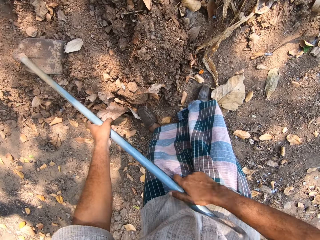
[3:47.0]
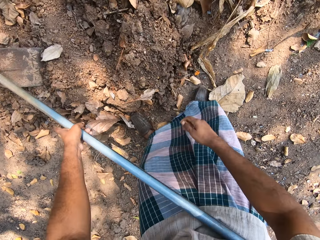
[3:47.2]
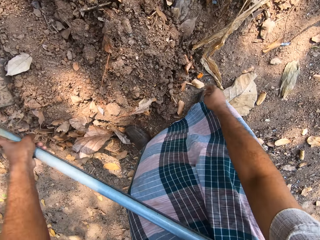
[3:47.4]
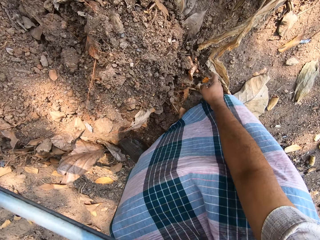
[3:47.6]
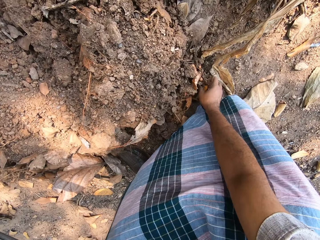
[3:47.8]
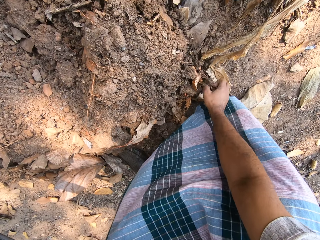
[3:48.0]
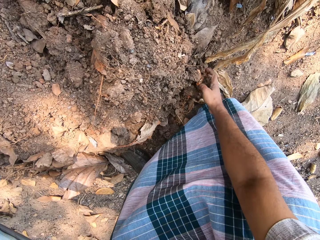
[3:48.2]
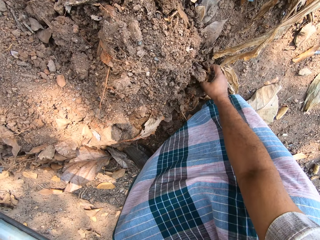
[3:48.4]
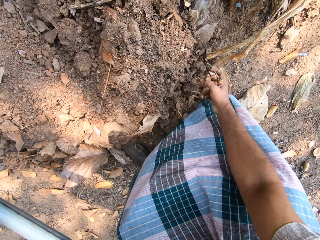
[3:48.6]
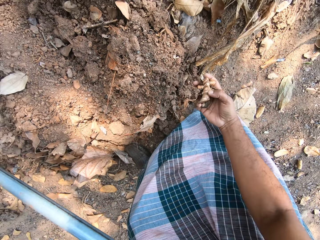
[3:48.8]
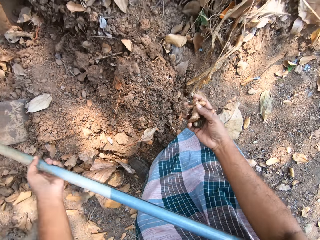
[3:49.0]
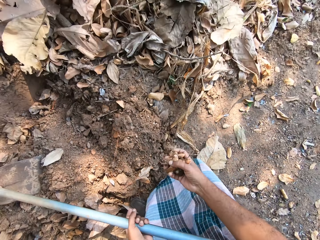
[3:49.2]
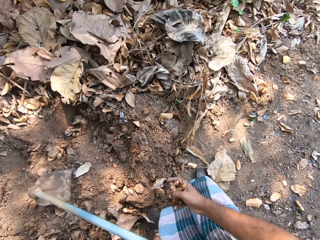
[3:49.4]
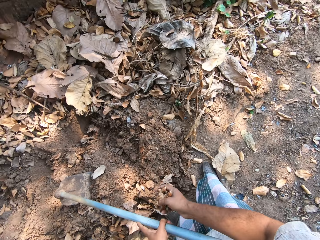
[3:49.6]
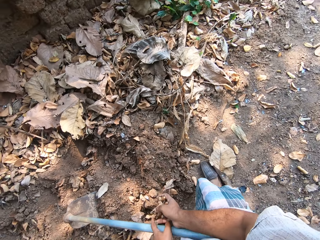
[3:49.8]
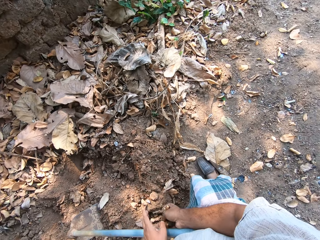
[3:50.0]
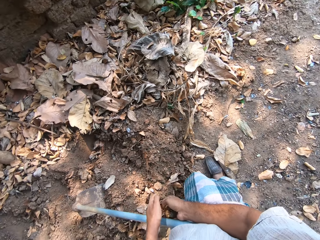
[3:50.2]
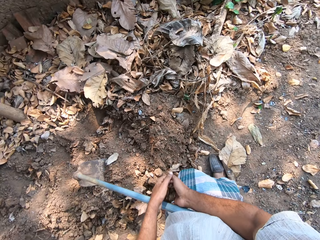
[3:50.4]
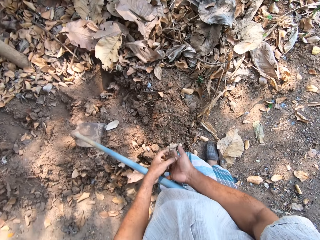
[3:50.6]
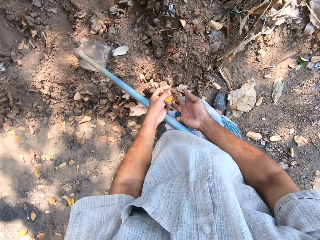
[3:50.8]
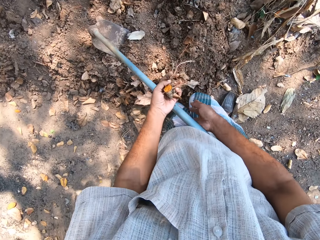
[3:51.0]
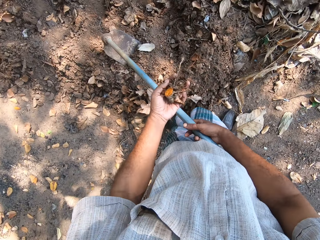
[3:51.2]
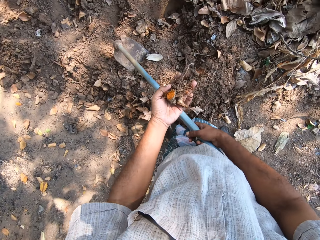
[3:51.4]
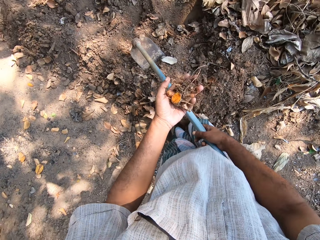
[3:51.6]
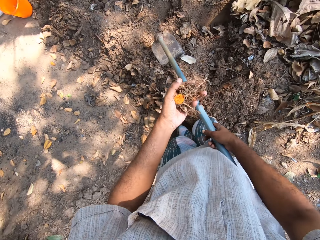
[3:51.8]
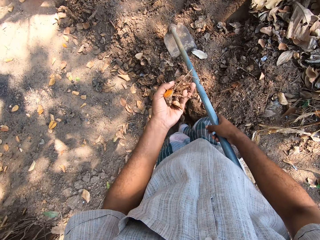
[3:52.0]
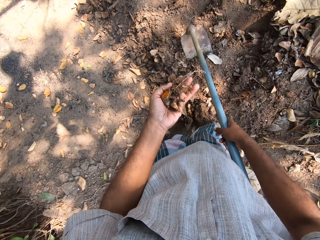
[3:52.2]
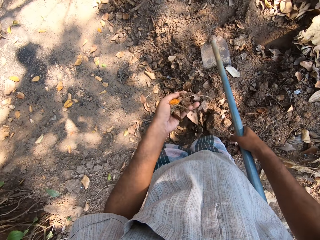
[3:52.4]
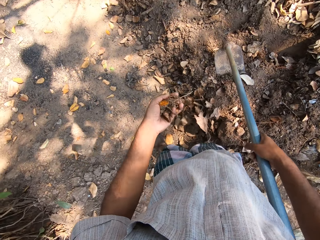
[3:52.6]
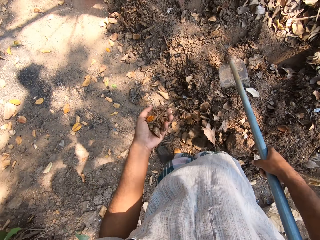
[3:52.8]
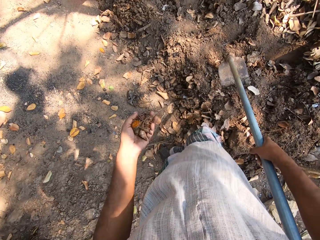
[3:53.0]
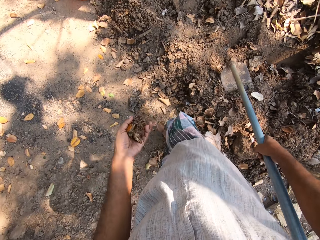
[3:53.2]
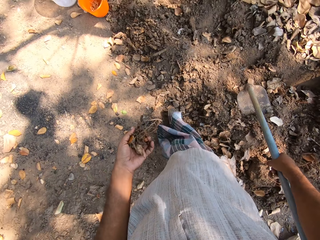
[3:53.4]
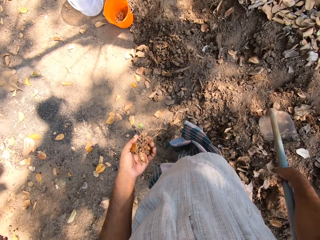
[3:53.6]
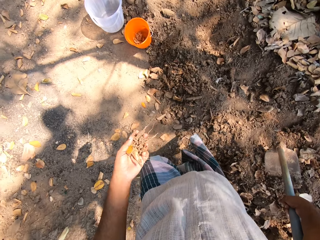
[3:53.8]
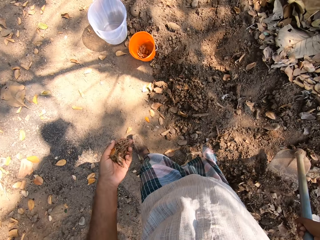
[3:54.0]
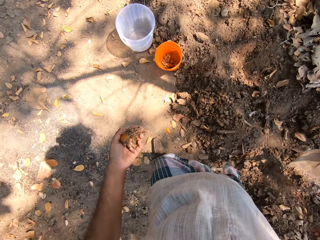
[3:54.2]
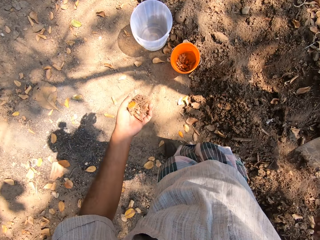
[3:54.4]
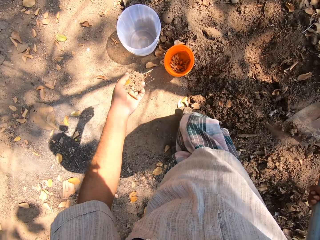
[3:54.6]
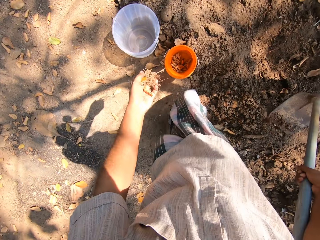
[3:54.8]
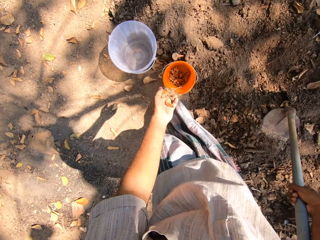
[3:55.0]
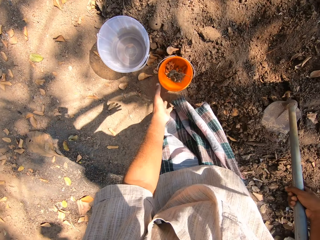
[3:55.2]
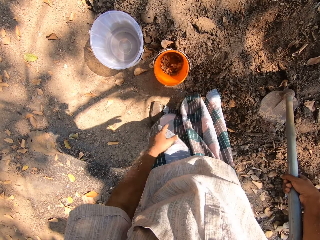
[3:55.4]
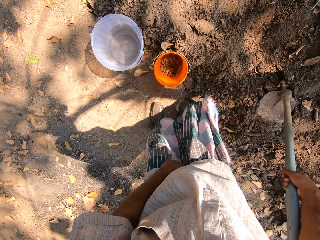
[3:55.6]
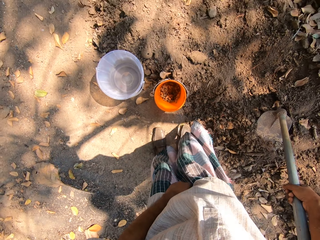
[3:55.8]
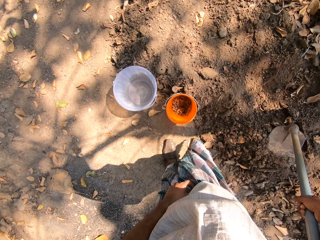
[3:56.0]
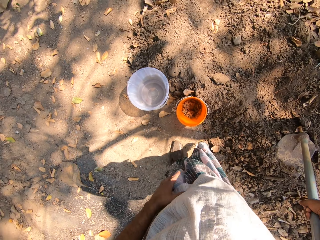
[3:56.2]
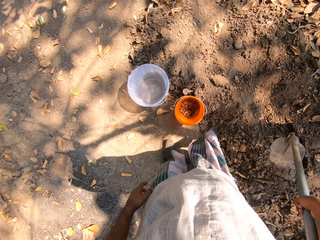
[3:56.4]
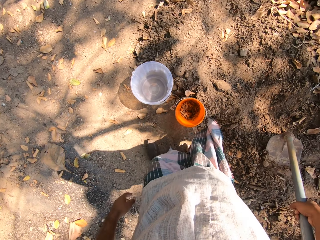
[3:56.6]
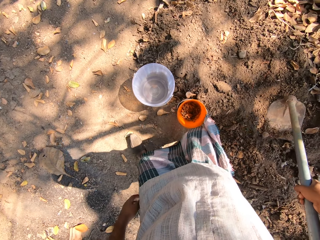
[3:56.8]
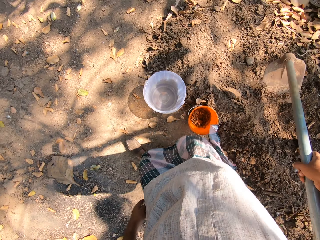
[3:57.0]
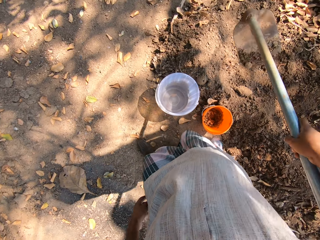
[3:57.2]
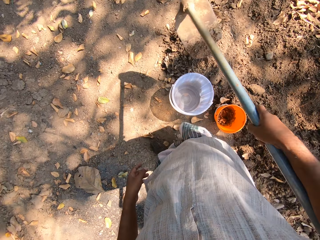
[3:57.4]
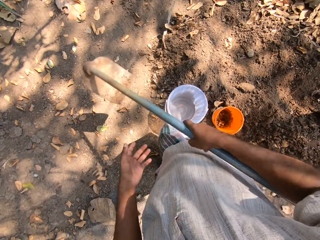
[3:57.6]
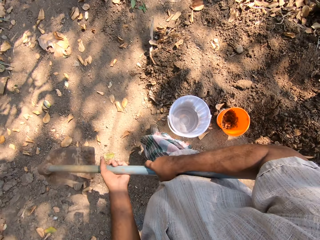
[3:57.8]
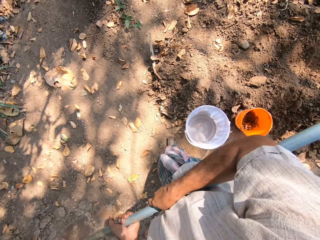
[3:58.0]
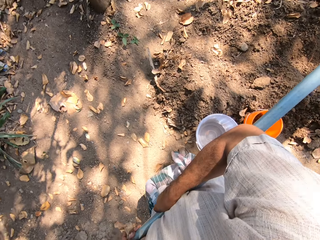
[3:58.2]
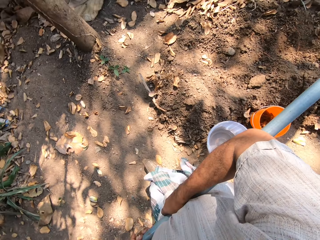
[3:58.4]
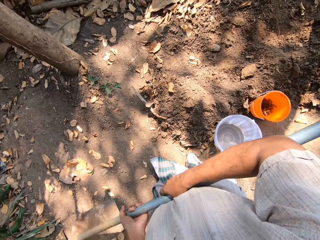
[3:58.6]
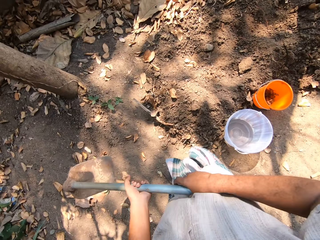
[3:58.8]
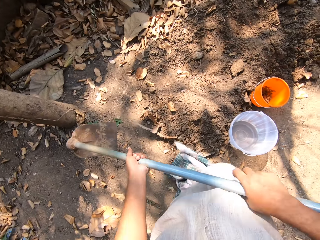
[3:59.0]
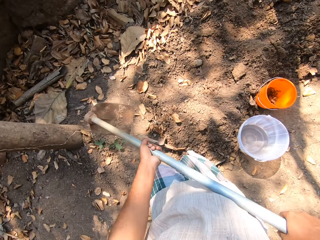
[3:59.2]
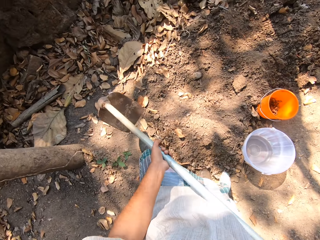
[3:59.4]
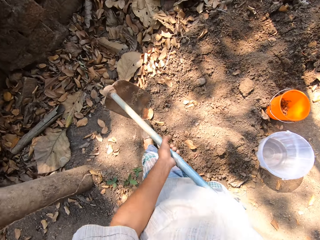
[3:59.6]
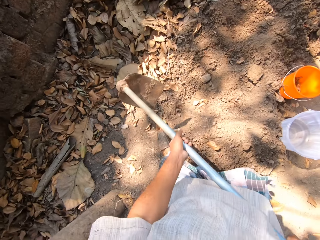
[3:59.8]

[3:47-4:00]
The camera wearer picks up some ginger from the floor with his right hand. He passes the ginger from his right hand to his left hand. He holds the ginger in his left hand. He walks around the garden. He throws the ginger in his left hand in the bowl on the floor. He walks around the garden.

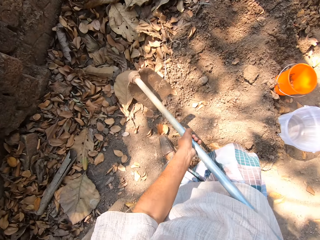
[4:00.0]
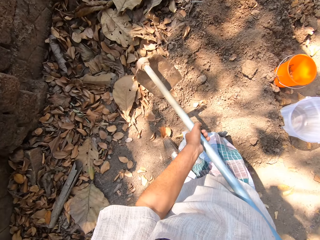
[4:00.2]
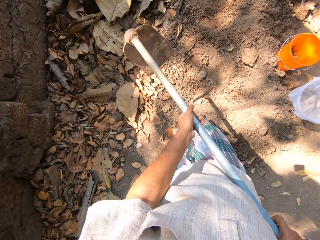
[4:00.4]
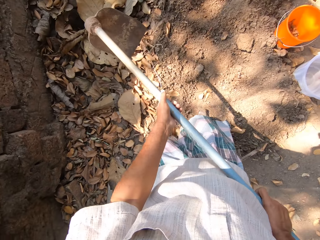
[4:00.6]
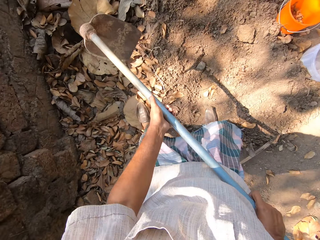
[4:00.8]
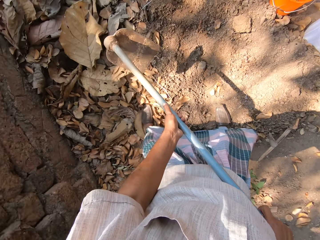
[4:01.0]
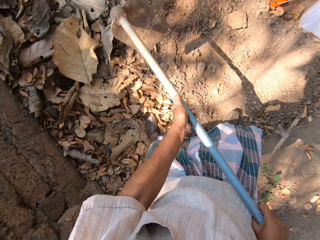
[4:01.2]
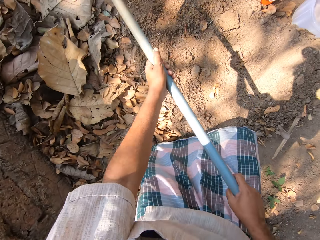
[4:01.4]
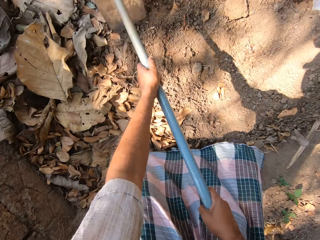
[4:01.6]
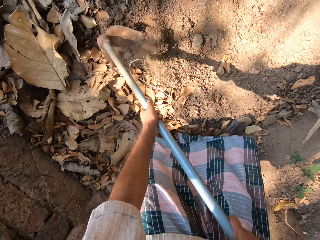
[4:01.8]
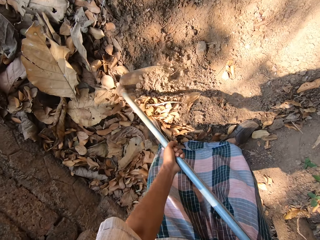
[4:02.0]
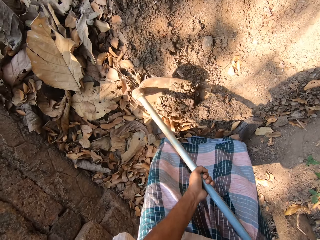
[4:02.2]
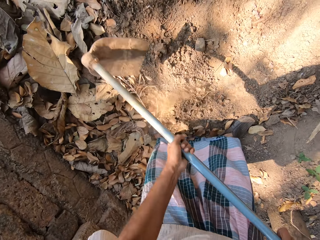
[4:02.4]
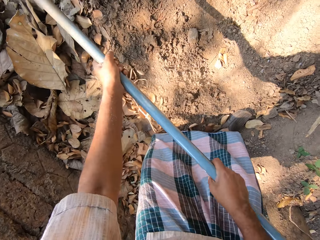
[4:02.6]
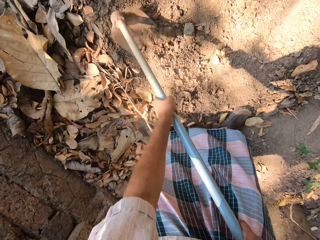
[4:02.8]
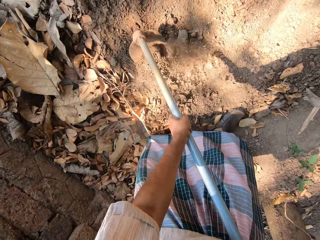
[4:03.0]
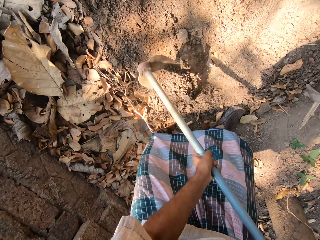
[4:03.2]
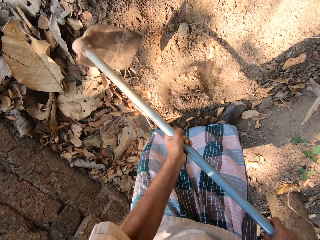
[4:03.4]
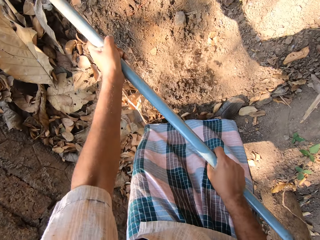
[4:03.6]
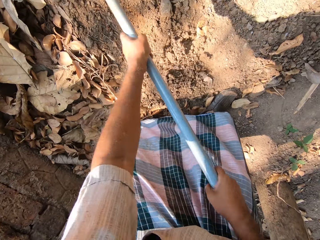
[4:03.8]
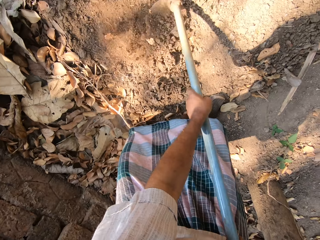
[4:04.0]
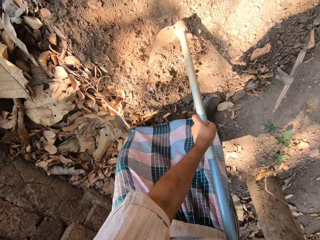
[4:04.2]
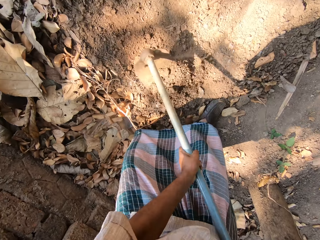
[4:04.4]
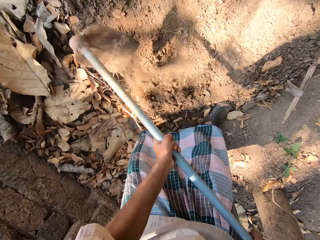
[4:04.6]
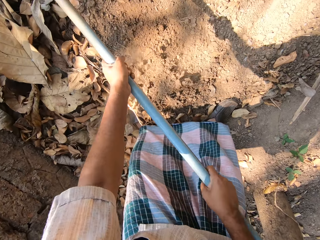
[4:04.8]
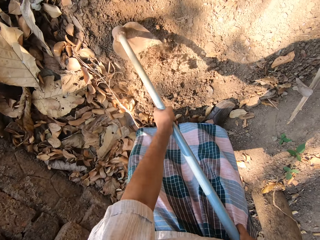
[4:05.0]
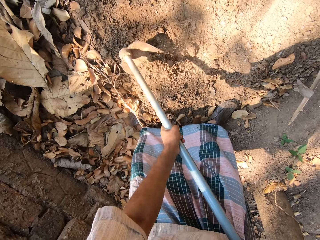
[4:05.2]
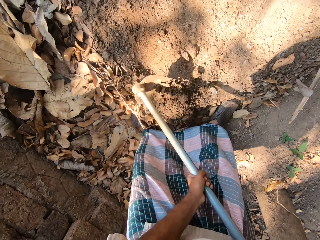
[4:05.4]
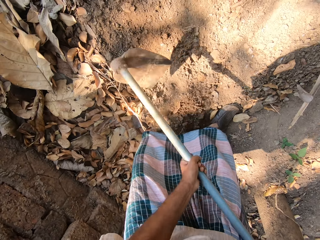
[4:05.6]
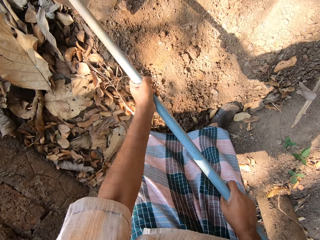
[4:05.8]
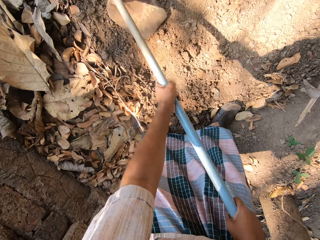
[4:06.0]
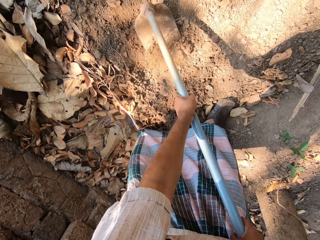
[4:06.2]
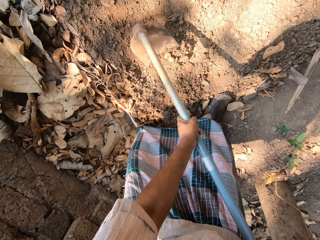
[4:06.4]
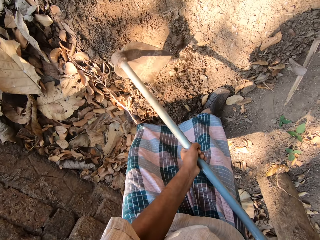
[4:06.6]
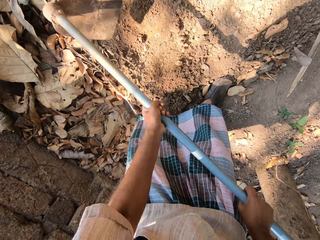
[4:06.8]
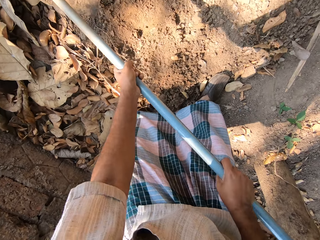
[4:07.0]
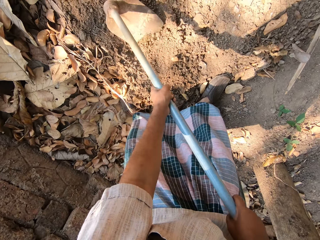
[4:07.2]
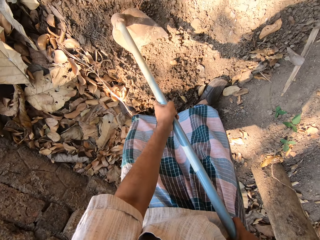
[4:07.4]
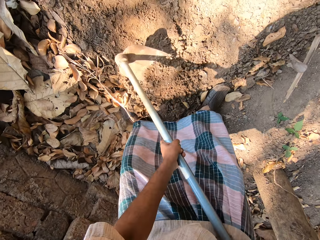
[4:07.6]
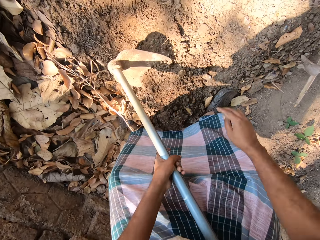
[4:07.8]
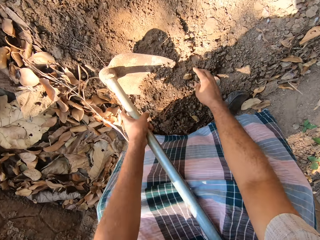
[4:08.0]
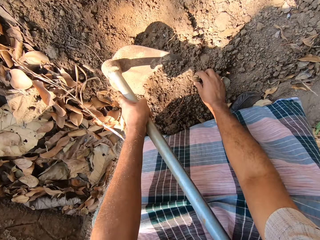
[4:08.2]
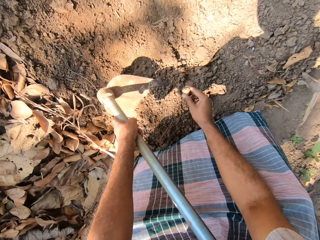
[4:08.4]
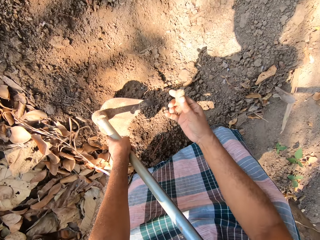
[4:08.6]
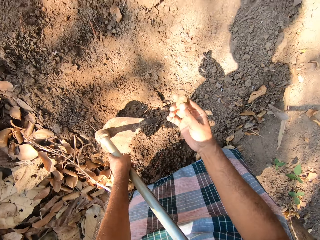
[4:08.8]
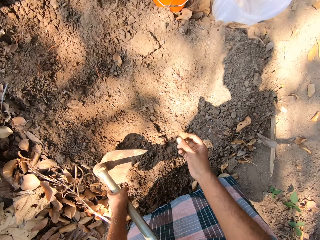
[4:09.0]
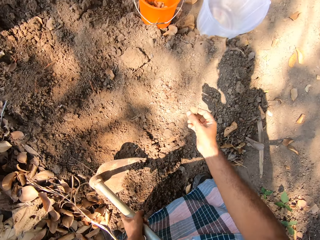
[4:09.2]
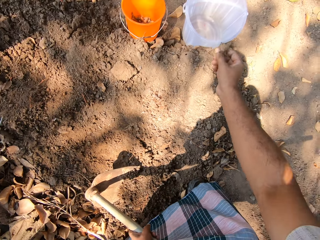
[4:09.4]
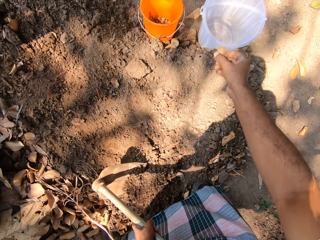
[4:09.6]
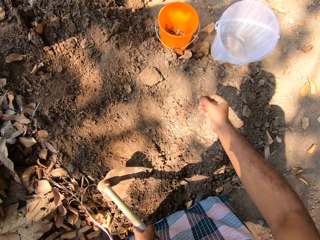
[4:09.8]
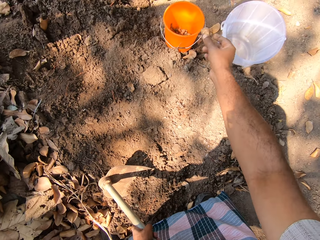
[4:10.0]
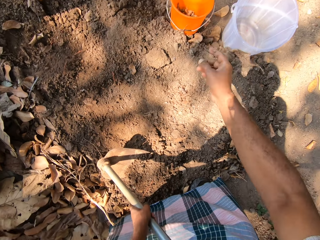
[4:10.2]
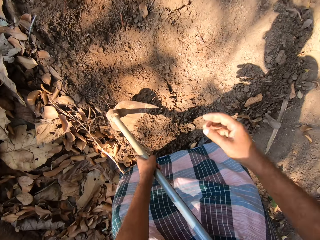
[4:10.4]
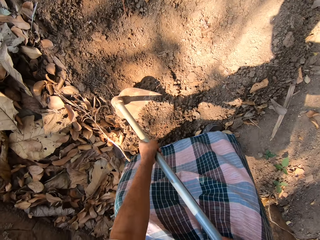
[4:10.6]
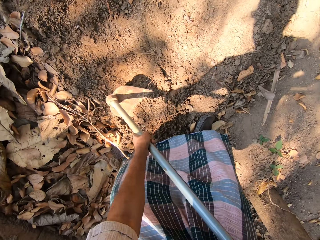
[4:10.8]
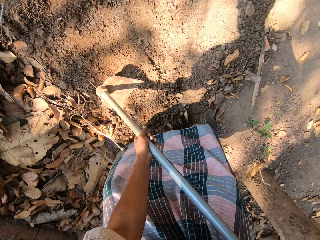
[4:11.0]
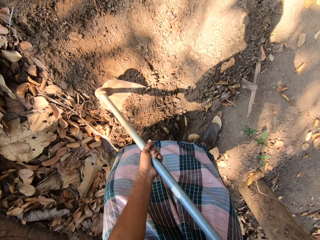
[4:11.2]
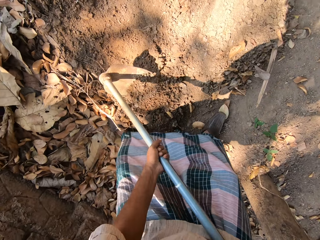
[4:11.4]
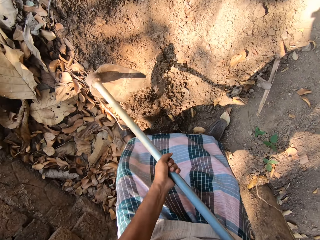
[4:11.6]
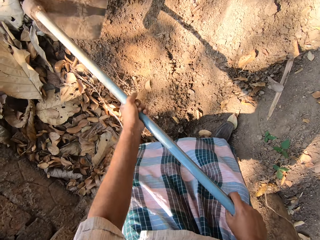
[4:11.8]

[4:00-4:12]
The camera wearer digs a hole in the floor with the hoe in both hands. He picks up a ginger from the floor with his right hand. He throws the ginger in his left hand in the bowl on the floor.
